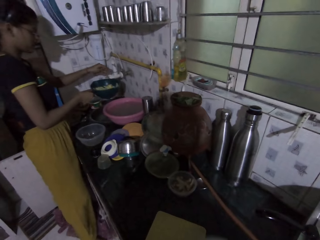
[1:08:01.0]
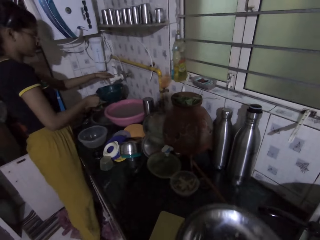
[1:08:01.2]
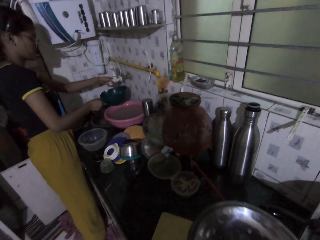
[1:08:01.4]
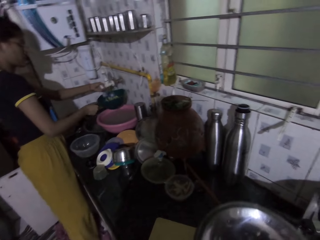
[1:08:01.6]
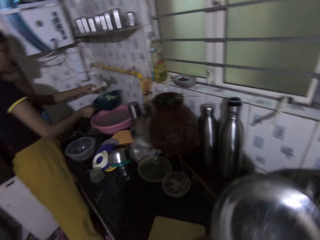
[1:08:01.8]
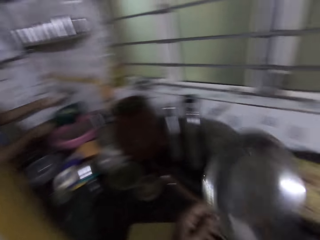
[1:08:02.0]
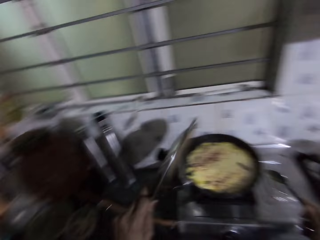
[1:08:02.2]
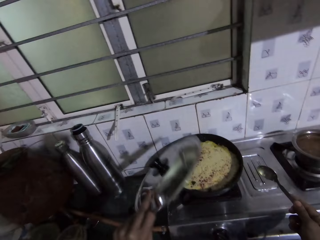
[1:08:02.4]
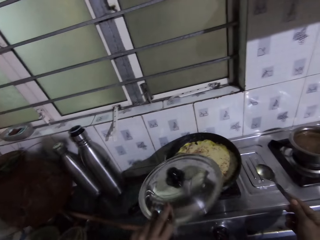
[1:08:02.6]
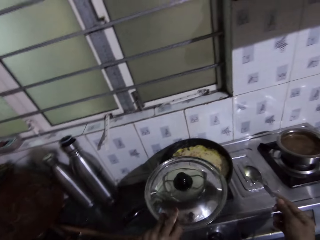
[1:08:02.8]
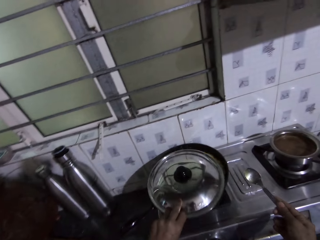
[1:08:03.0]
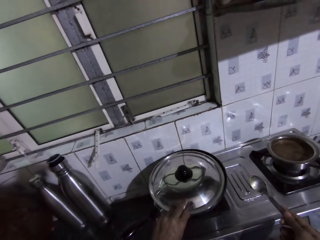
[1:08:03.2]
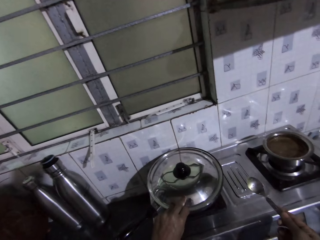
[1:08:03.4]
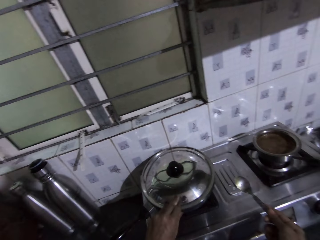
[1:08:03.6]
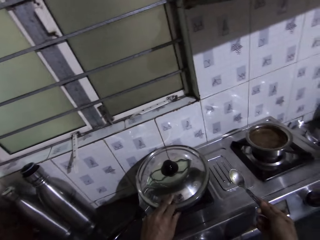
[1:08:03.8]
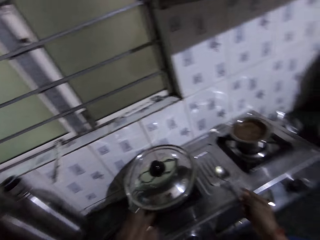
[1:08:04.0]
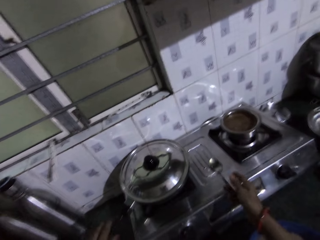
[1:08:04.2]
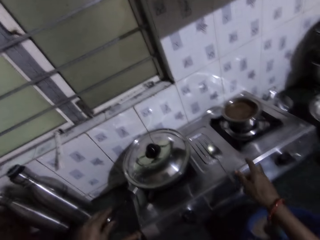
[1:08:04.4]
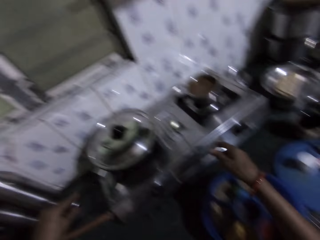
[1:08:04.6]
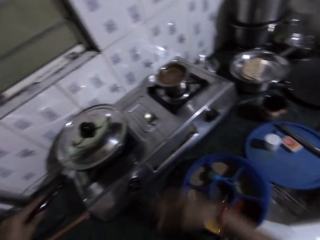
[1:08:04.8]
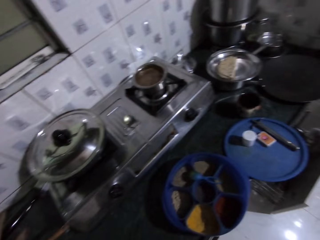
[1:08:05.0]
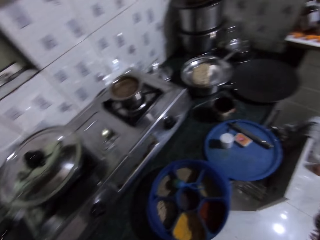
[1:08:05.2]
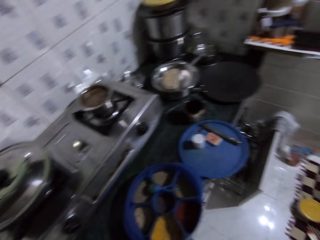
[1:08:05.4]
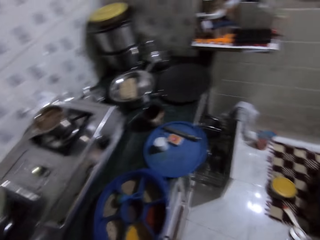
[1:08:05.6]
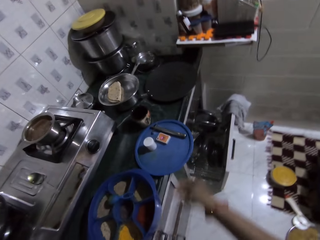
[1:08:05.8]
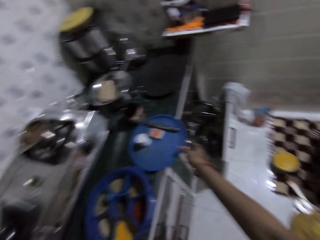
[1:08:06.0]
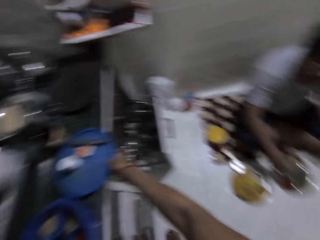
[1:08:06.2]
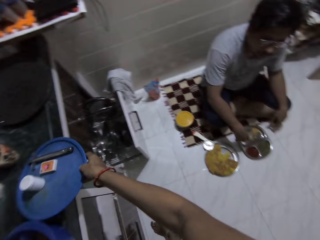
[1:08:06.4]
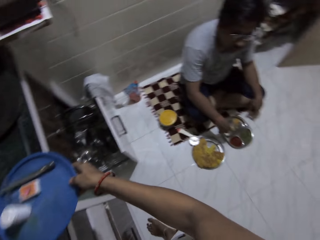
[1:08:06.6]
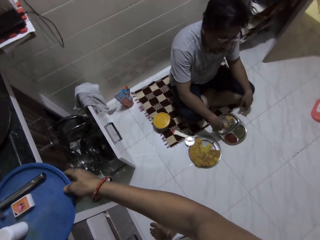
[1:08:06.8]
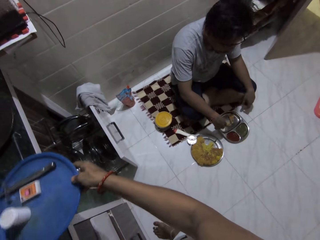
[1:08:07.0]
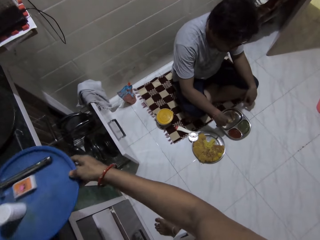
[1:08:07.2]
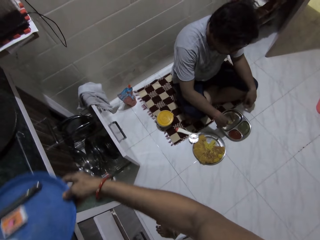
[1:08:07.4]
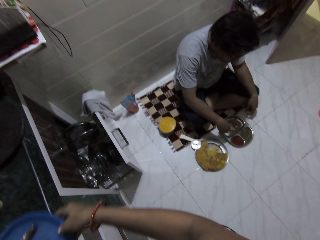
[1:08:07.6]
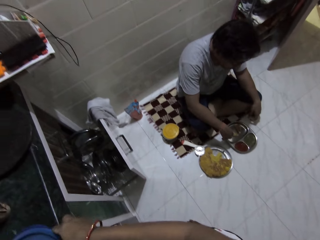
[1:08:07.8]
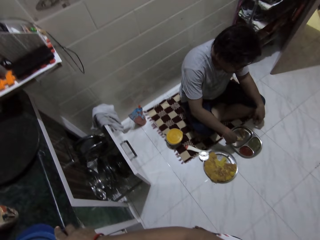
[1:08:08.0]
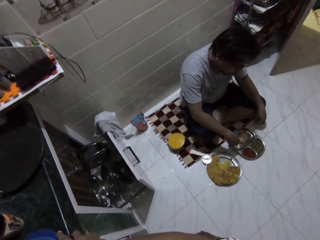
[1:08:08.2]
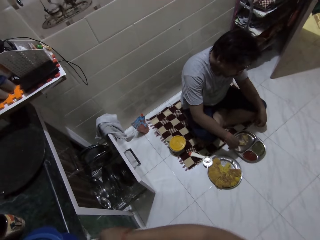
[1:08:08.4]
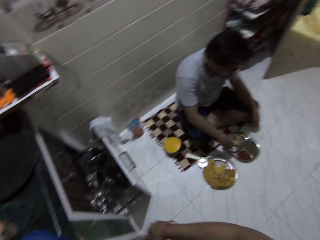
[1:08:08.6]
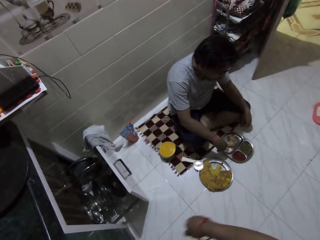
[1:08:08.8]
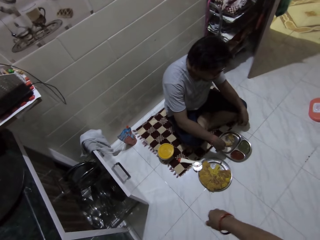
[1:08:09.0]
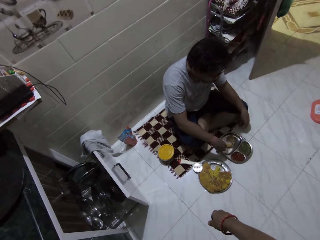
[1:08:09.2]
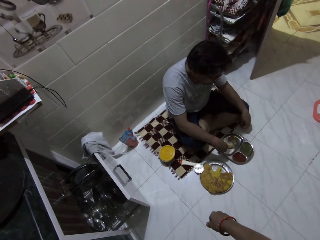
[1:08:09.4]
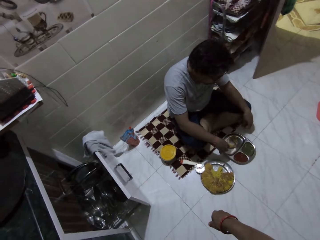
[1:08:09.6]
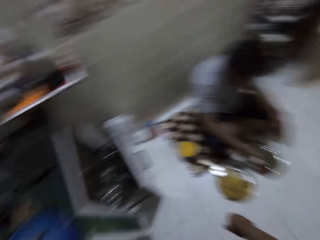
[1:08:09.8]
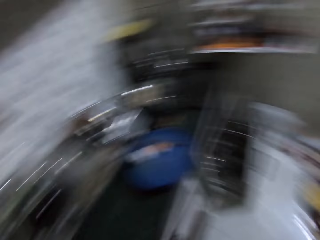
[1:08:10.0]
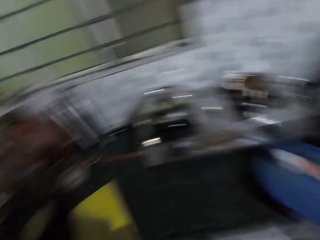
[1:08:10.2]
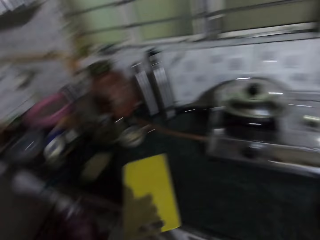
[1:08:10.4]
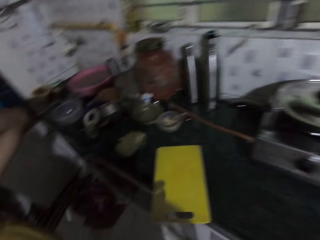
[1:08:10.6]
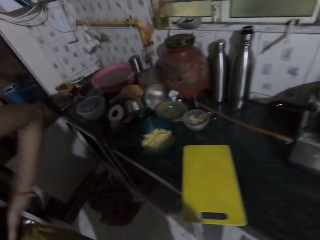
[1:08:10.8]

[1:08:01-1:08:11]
The woman holds the plastic sieve with her right hand, shakes the plastic sieve with her right hand, and holds a tap with her left hand. The camera wearer converses with the woman. She covers the frying pan on the gas cooker with her left hand. She places the spoon on the gas cooker on the cabinet with her right hand. A man sits on a mat on the floor of the kitchen. The camera wearer picks up the cover of the spice container from the cabinet with her right hand. She covers the spice container with the cover in her right hand. She converses with the man and the woman.

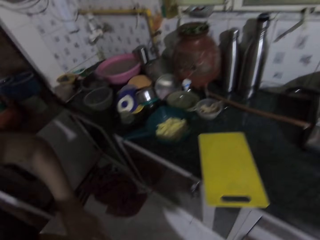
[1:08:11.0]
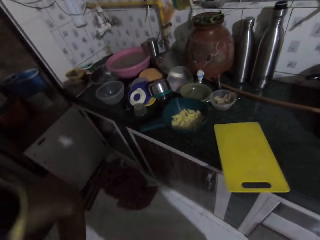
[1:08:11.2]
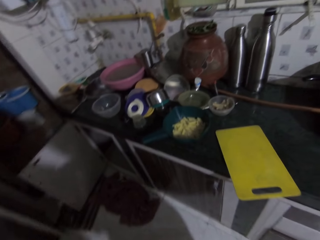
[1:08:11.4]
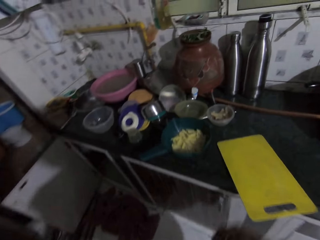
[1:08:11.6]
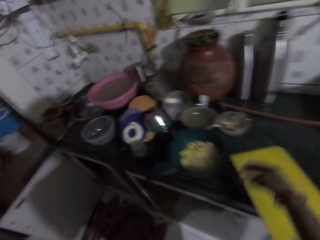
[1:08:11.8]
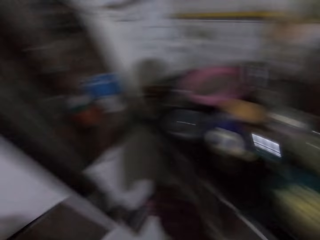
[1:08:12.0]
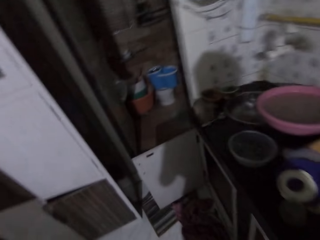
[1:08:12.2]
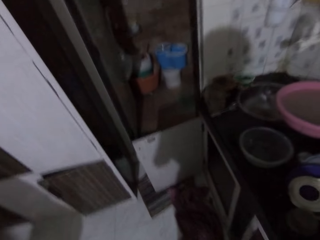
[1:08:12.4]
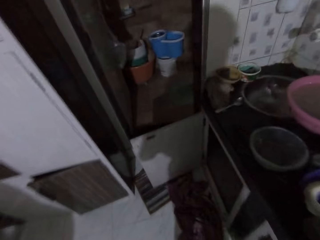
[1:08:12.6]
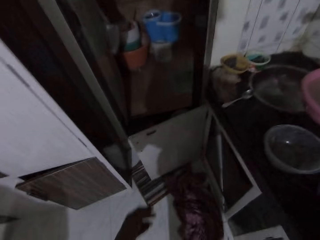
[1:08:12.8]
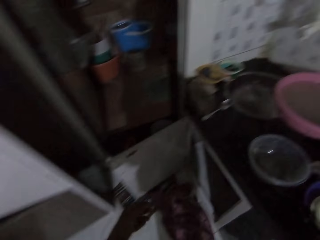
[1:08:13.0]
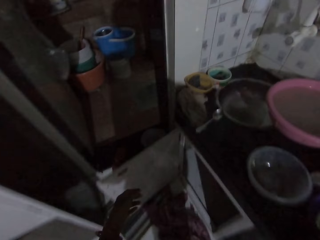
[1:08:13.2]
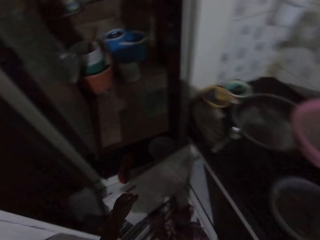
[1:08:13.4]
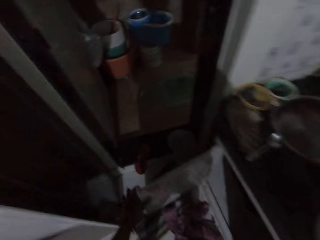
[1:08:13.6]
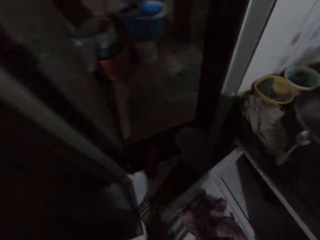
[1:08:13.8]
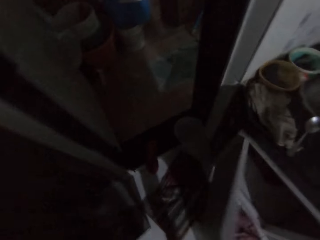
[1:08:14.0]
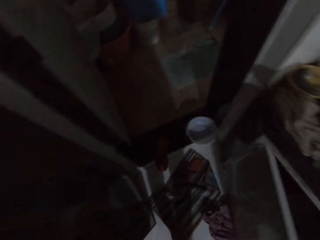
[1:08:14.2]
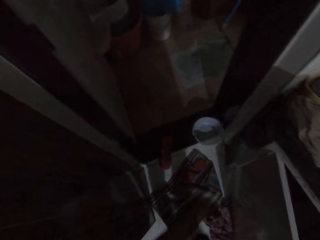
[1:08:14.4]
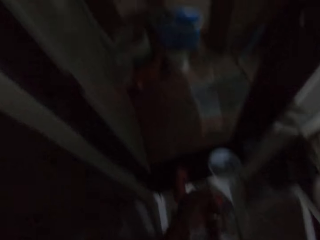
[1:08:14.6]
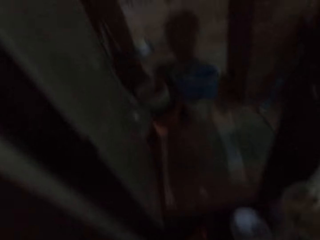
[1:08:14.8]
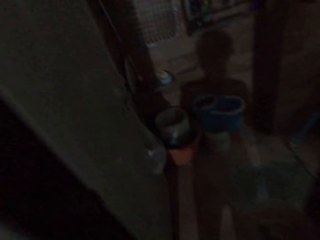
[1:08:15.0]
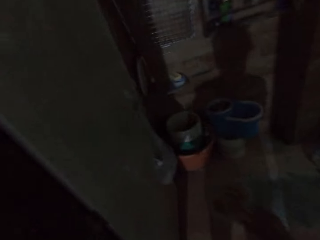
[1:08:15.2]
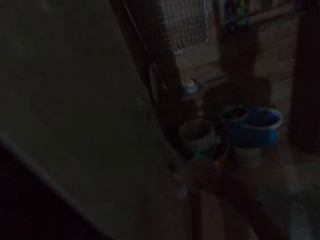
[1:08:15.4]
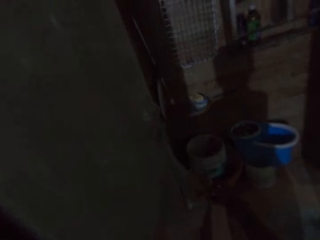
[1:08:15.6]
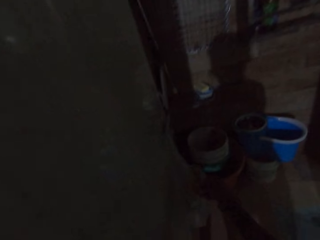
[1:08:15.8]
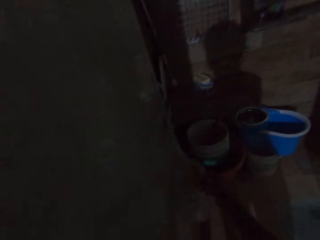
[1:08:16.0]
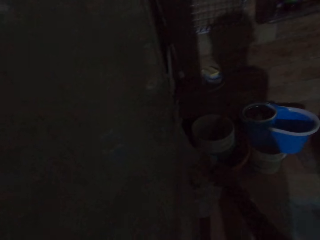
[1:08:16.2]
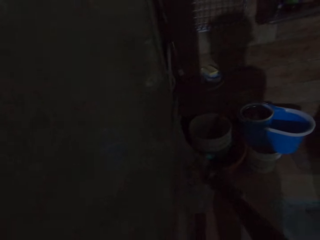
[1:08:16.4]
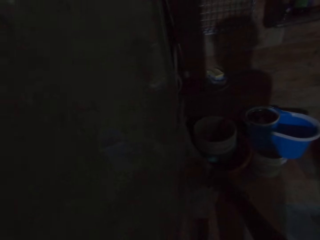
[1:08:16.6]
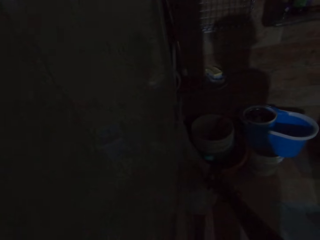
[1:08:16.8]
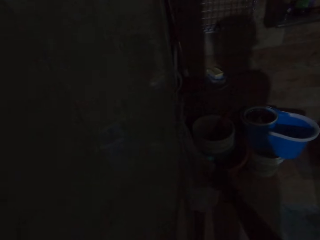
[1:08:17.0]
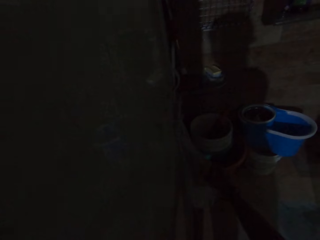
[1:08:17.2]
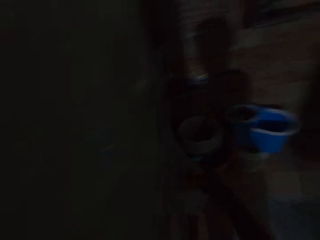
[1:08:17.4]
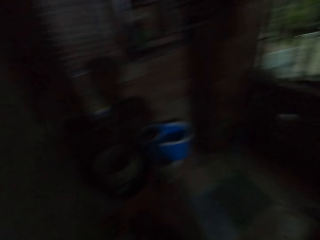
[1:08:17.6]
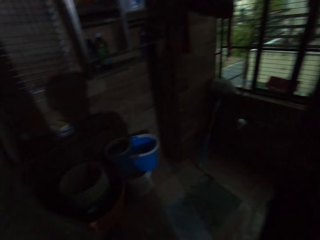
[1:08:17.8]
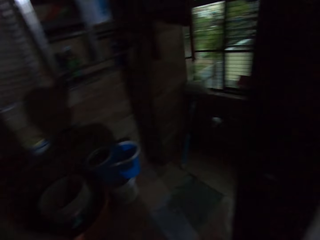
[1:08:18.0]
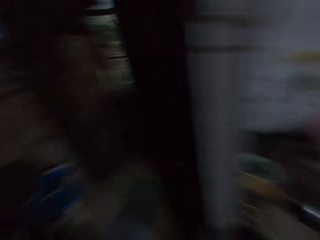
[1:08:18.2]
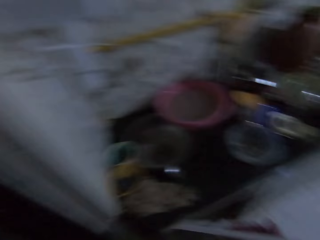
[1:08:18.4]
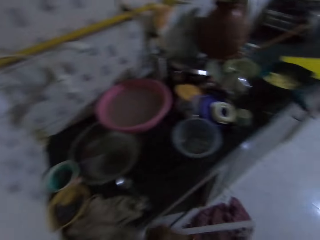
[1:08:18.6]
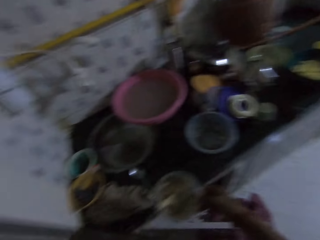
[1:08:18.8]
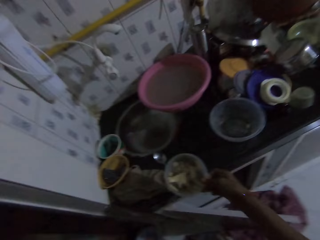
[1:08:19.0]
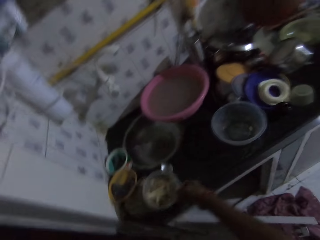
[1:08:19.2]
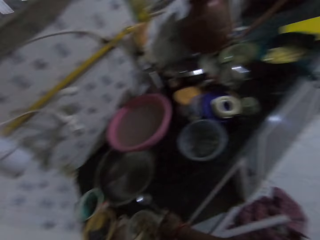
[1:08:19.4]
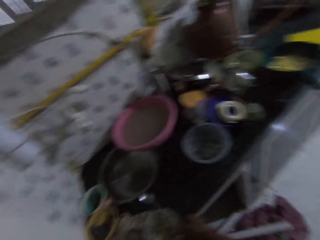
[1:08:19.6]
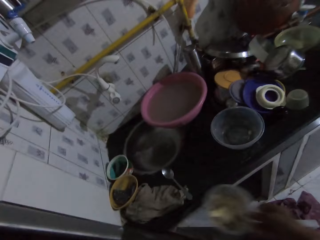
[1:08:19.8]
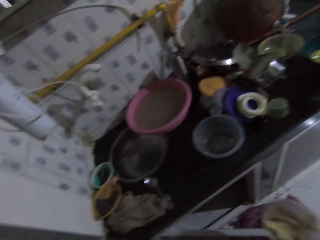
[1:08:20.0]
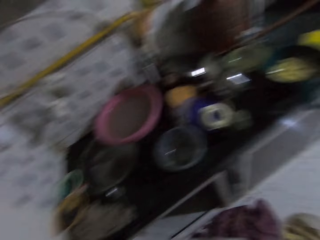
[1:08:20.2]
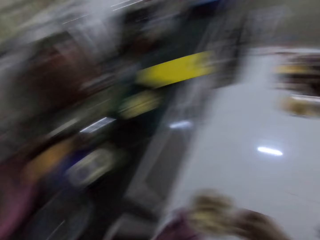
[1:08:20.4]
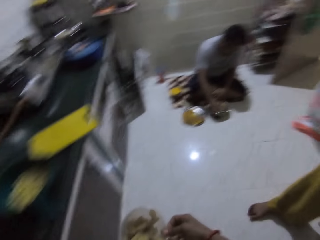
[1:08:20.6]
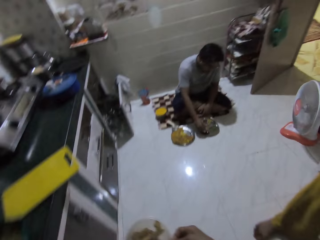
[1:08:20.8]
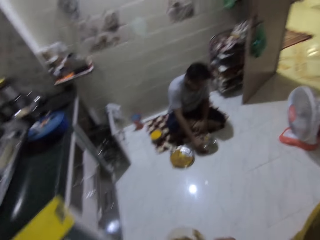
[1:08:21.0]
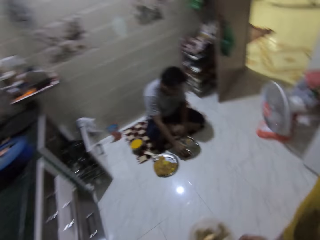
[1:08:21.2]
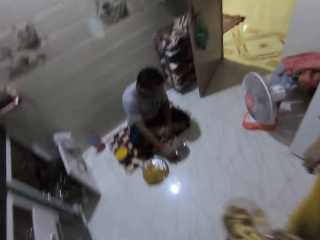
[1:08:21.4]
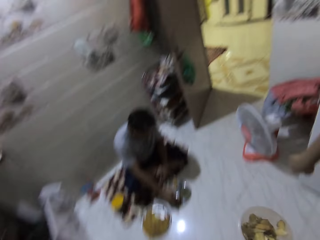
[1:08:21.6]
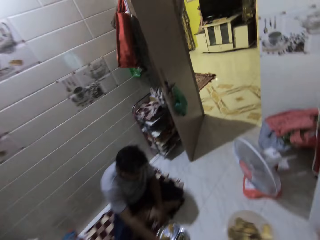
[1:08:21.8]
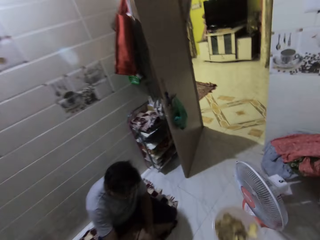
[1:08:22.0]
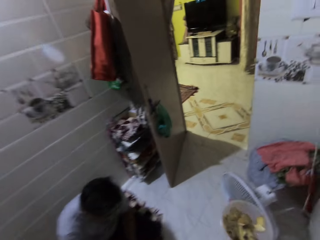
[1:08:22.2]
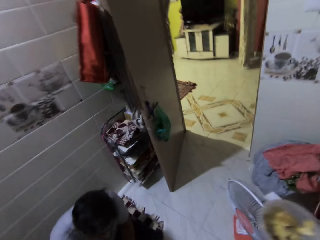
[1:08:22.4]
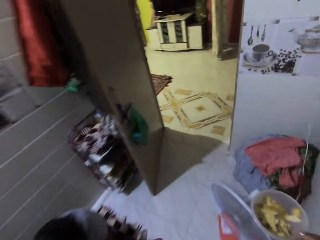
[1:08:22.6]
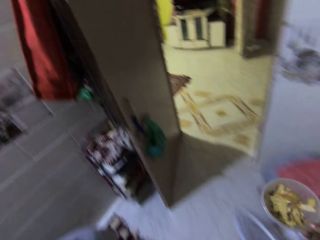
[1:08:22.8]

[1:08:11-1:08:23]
The camera wearer walks around. She closes a cabinet with her right hand. She locks the cupboard. She walks into a store. She gets some plantain chips from a polythene bag on the wall of the store with a plastic container or plate in her right hand. She walks around. She places the plastic container on a sink in the kitchen.
